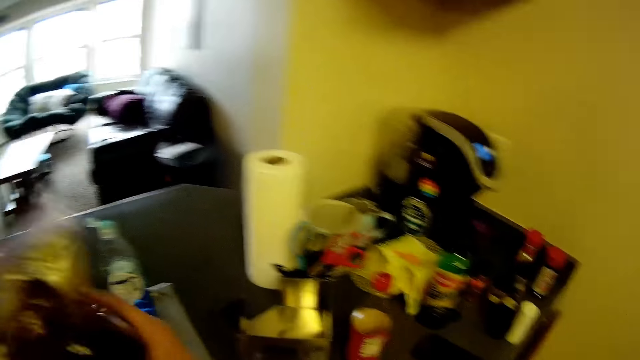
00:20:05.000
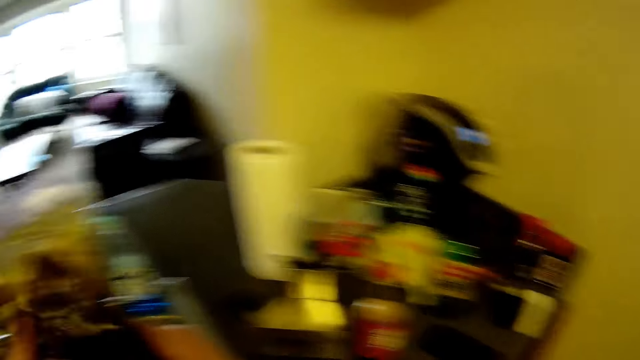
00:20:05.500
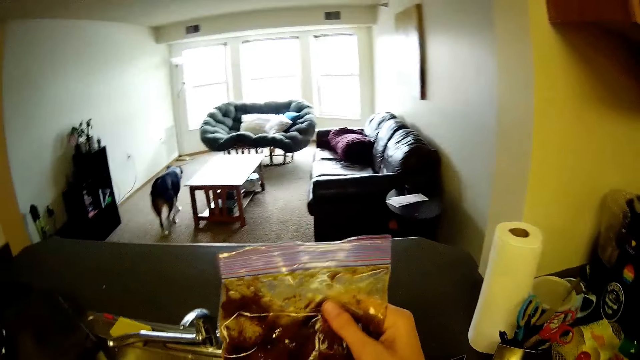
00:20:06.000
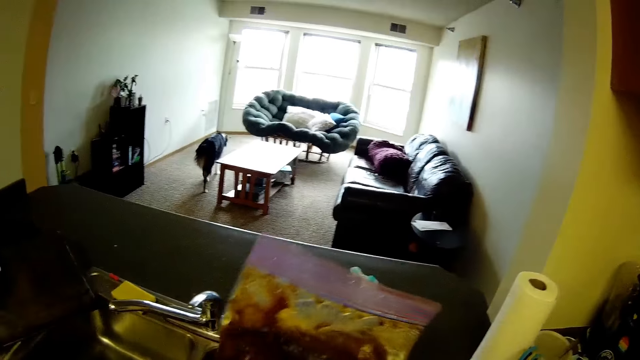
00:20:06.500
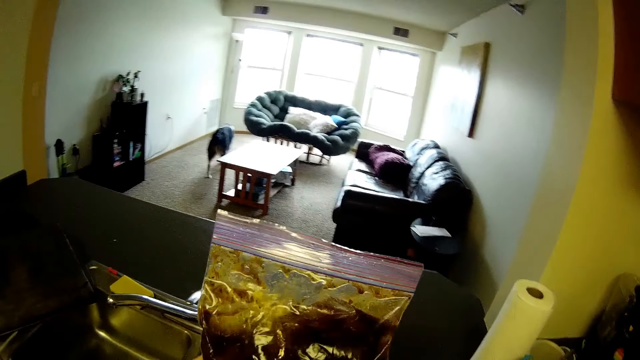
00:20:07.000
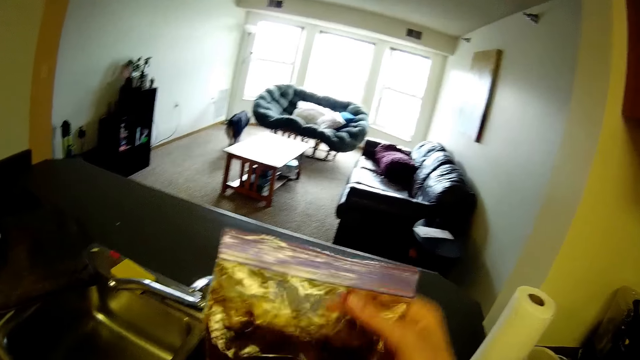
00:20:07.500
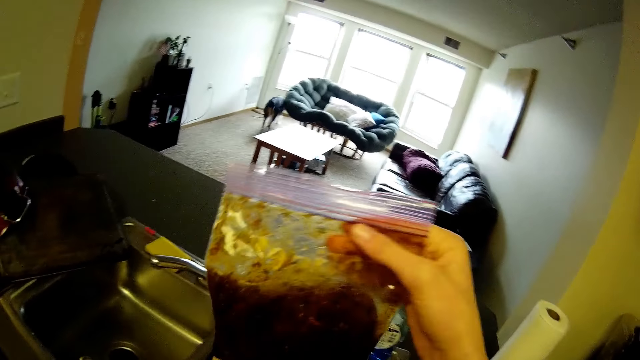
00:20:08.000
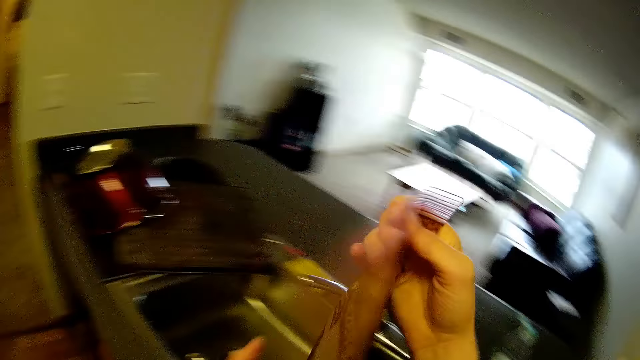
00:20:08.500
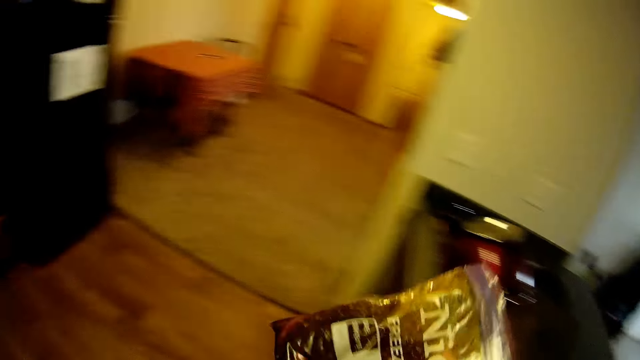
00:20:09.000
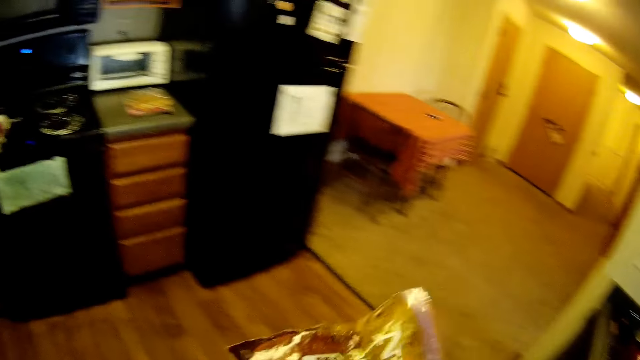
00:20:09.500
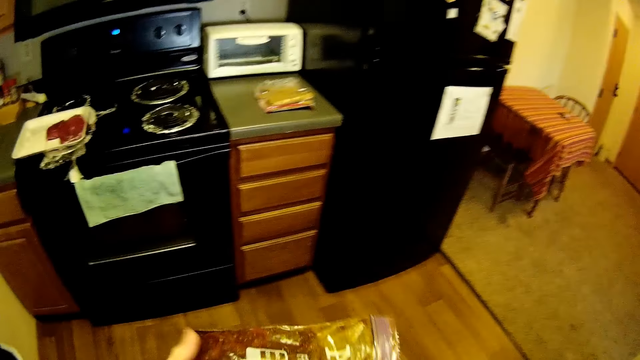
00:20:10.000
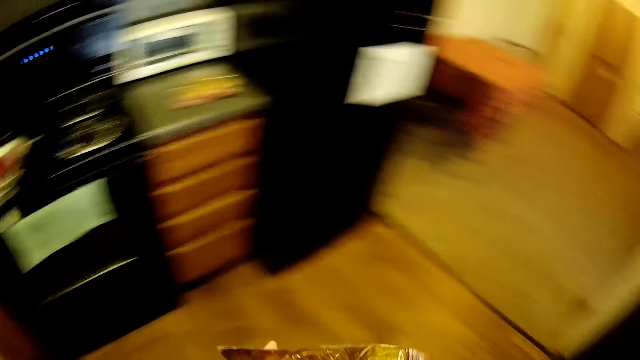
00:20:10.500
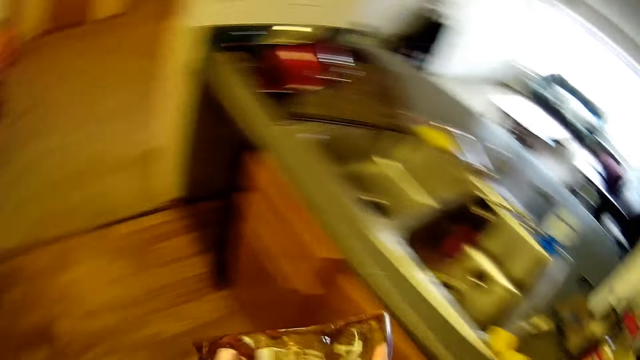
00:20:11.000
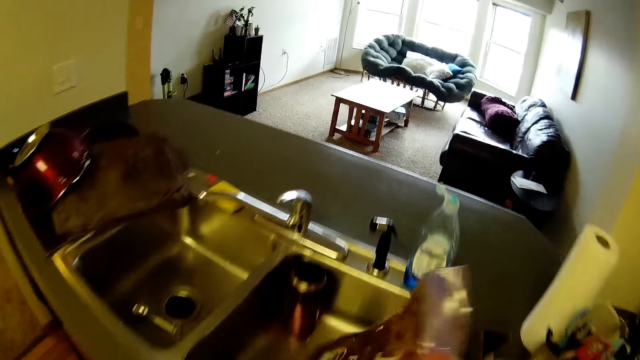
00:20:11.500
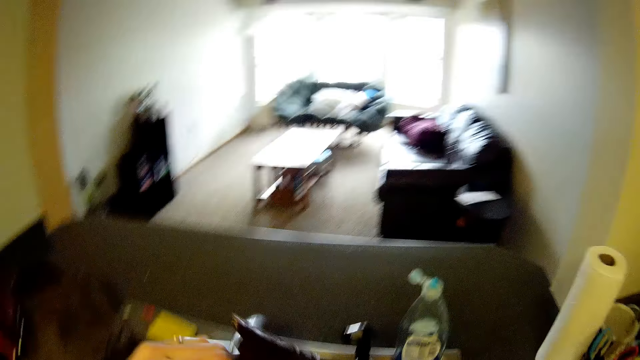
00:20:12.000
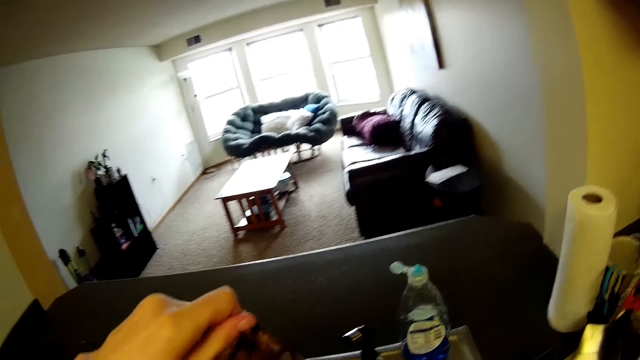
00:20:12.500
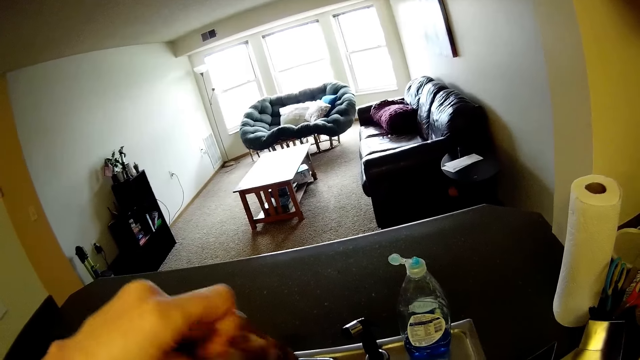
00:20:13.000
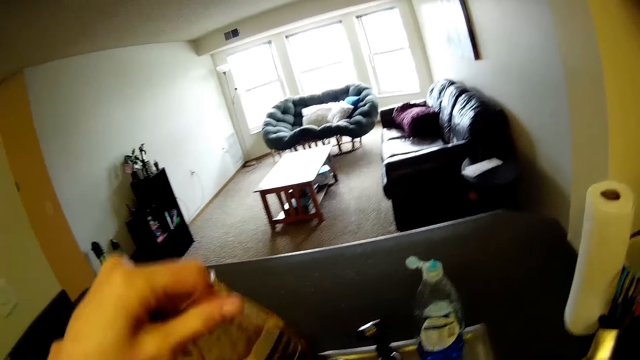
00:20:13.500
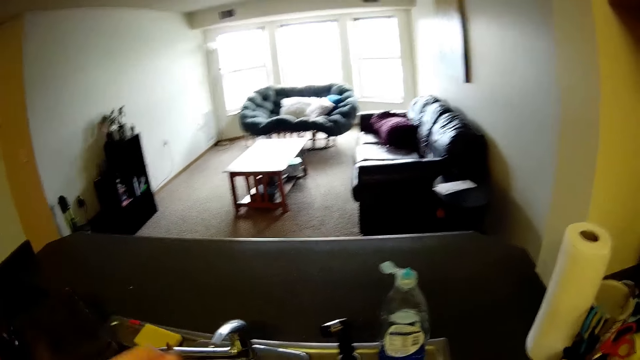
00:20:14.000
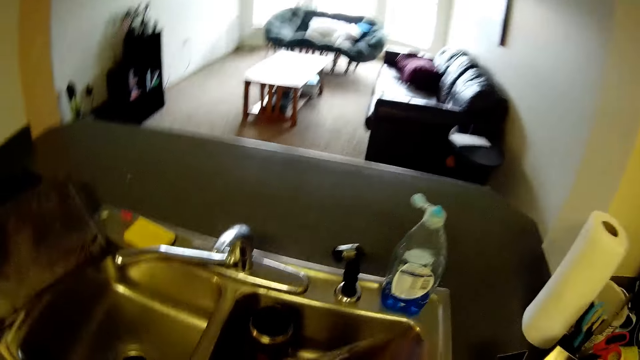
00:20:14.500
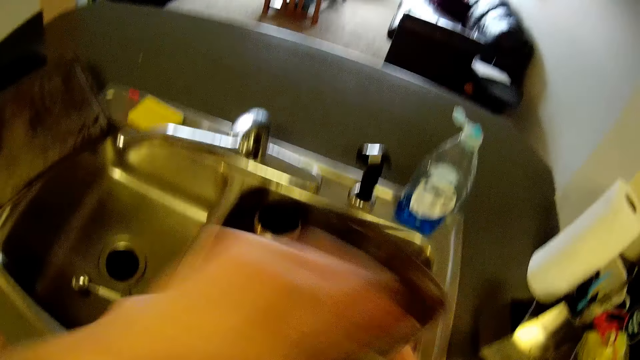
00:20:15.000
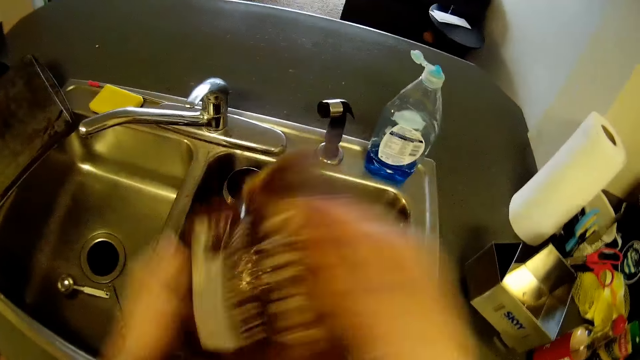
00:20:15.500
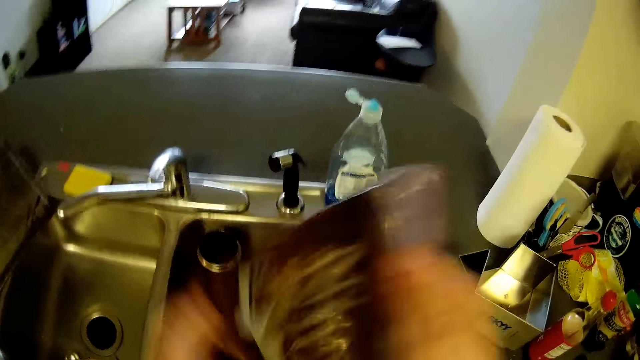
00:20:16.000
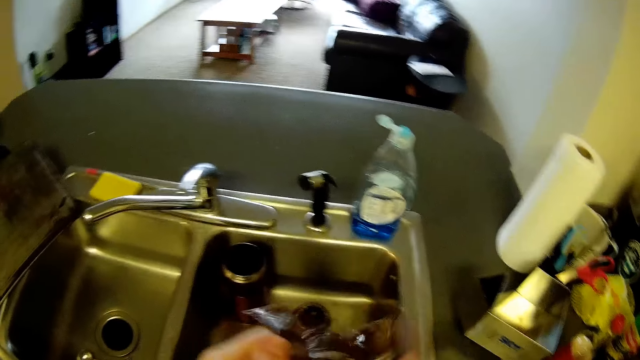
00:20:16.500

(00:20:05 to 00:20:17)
The camera wearer holds a silicone storage bag with the spices. They move the camera around. They open the tap.

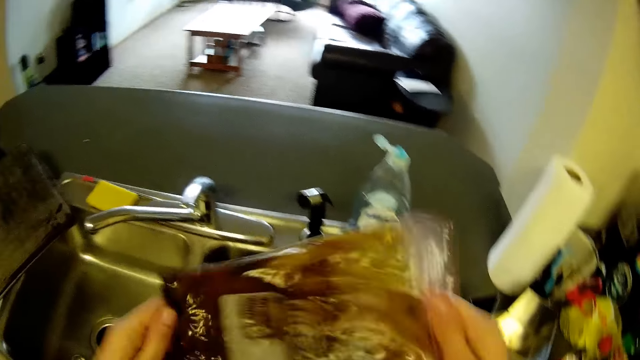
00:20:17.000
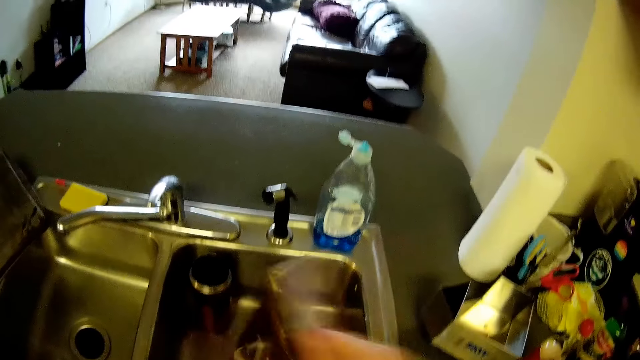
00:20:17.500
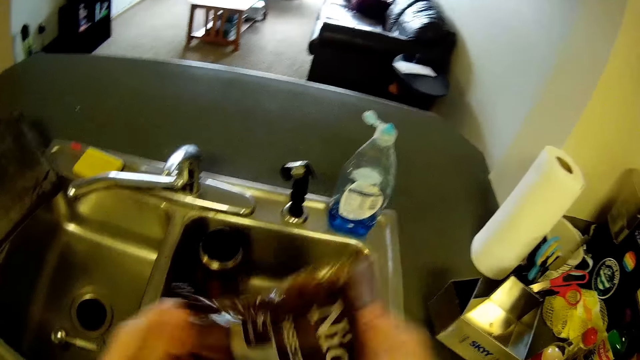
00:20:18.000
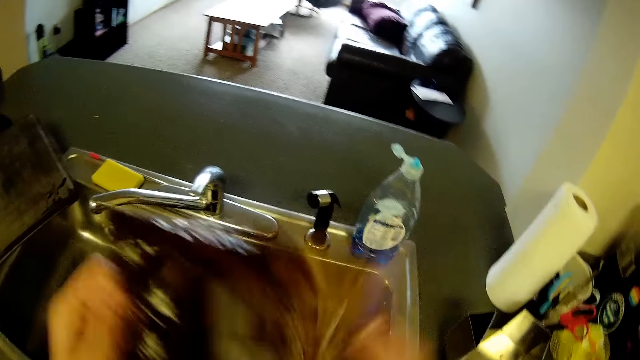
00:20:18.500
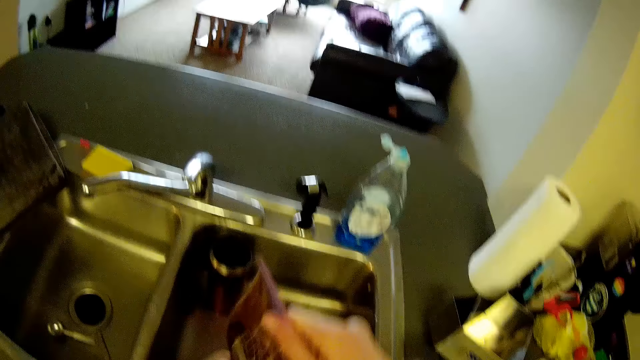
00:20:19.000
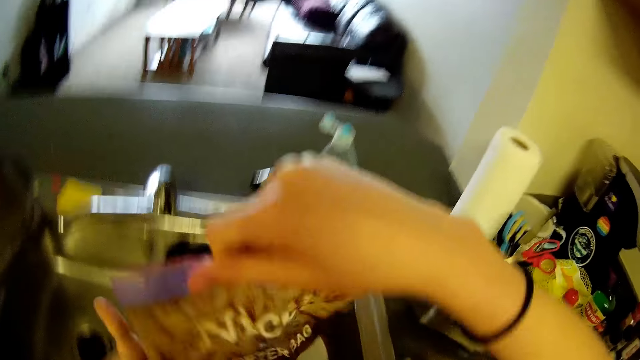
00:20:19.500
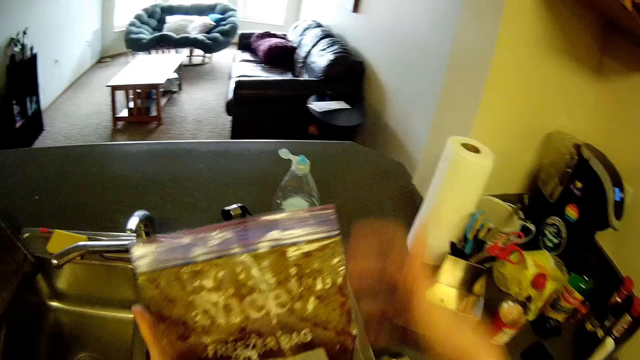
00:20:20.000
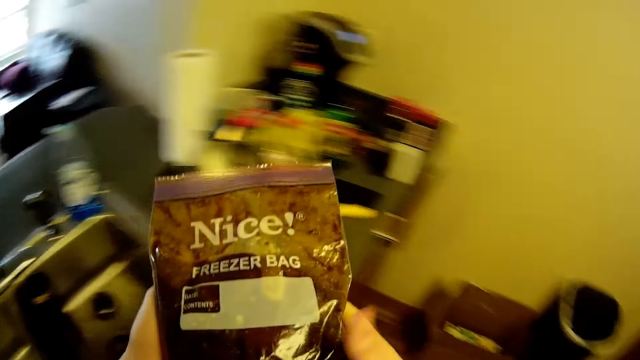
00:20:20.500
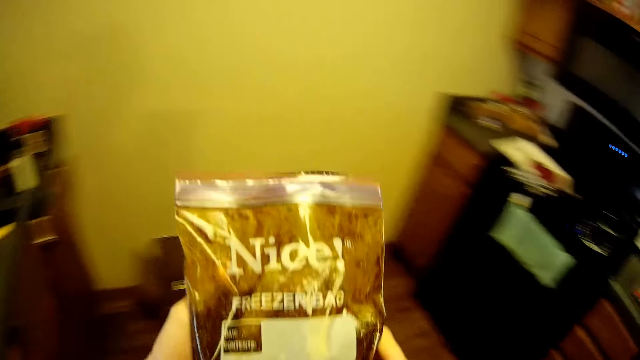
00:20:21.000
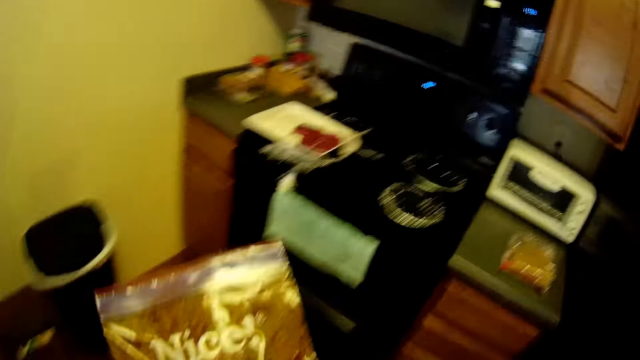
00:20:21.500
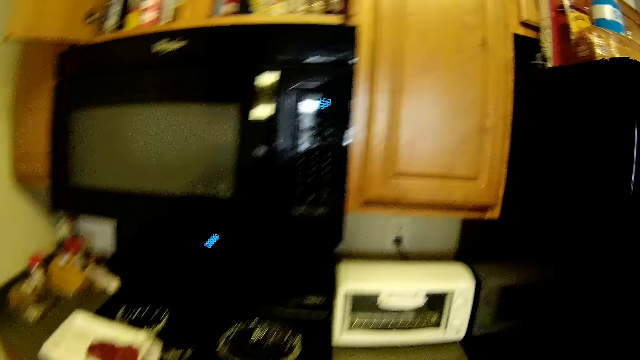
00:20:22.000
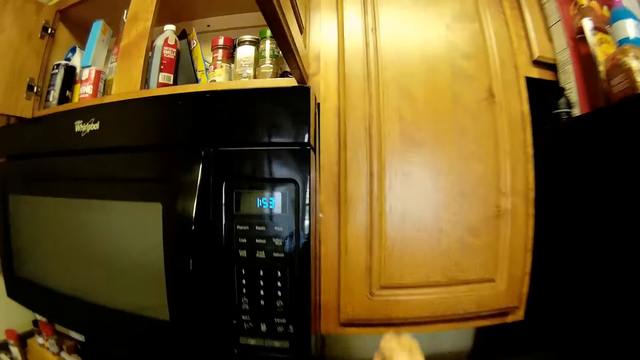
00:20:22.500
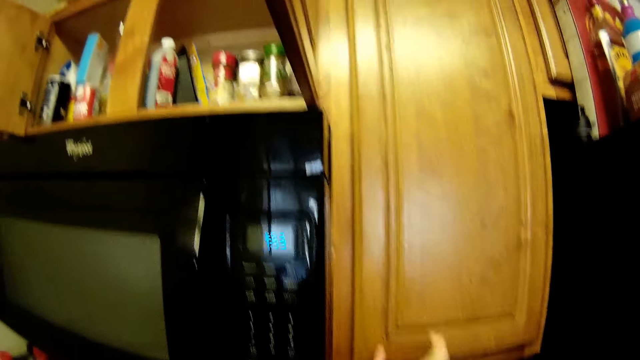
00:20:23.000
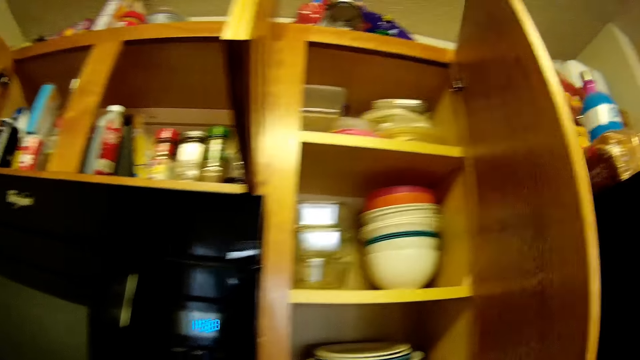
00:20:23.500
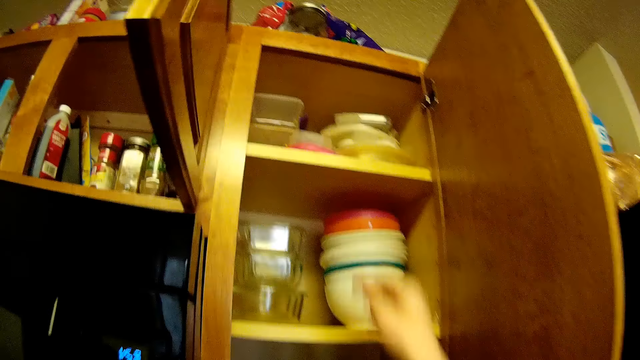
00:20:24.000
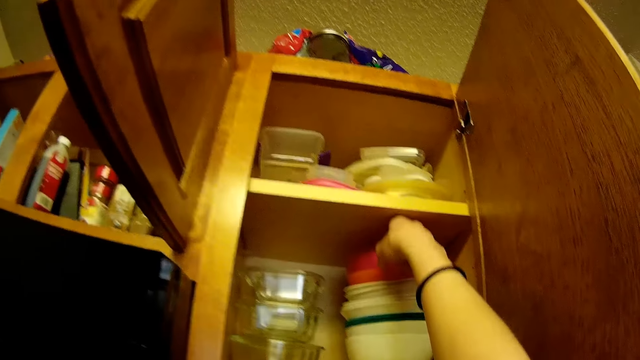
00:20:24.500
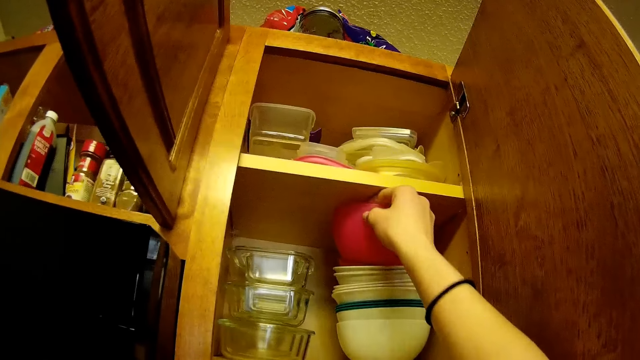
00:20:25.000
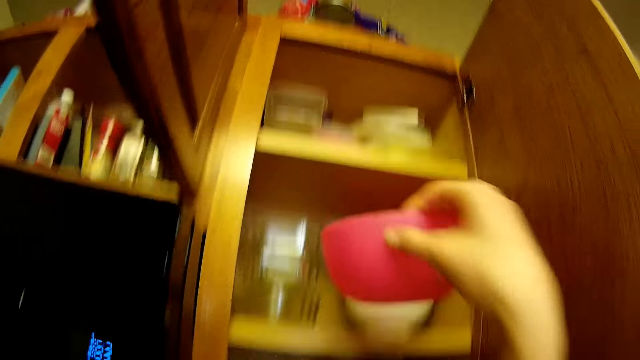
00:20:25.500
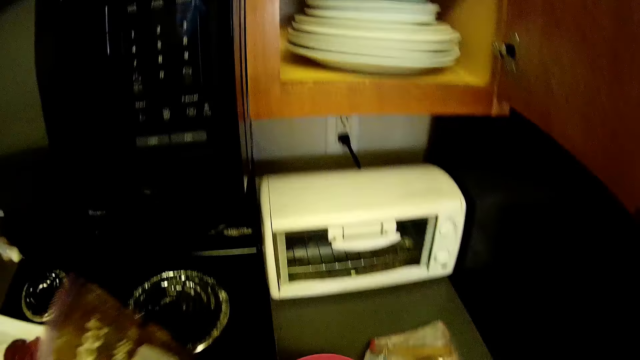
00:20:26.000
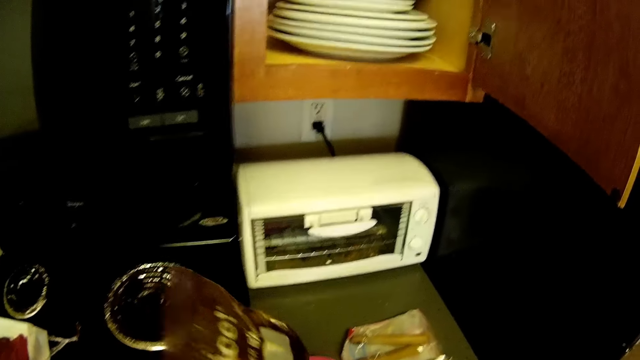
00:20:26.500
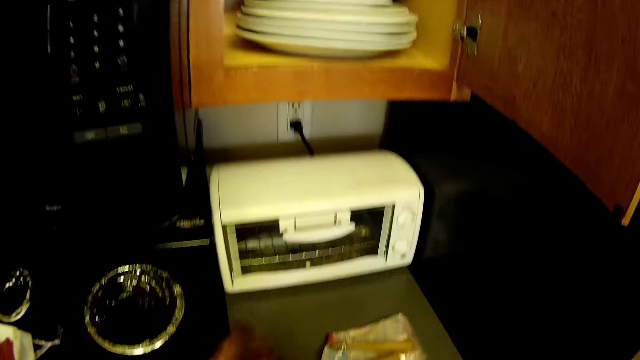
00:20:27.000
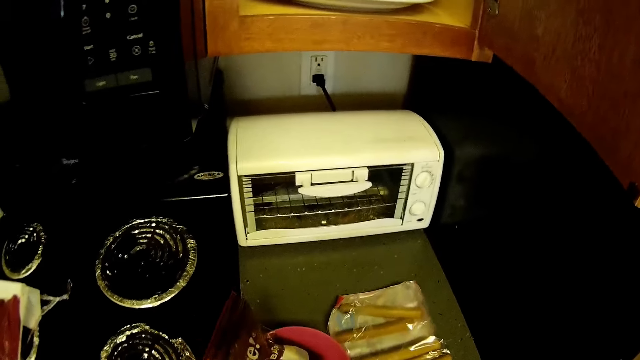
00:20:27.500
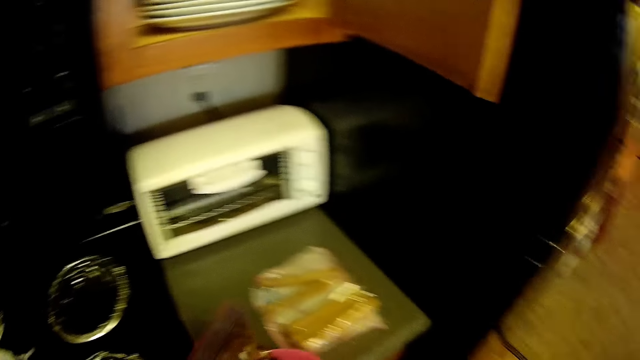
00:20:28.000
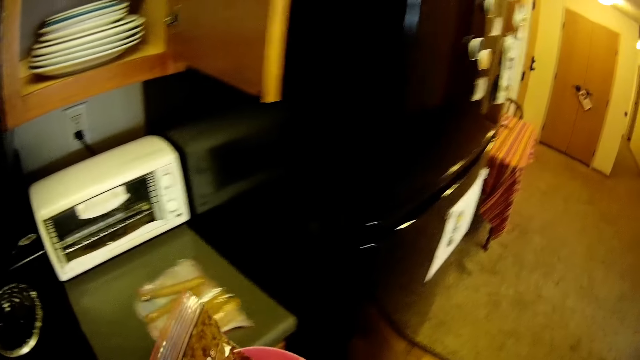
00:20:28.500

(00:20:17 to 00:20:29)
The camera wearer moves the camera around. He opens a compartment of the kitchen cabinet with his right hand. He takes out a bowl from the compartment of the kitchen cabinet with his right hand. He places the bowl on the cabinet. He drops the zipper bag in his left hand into the bowl in his right hand.
